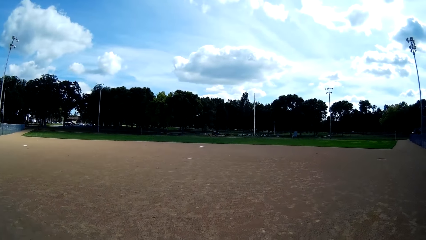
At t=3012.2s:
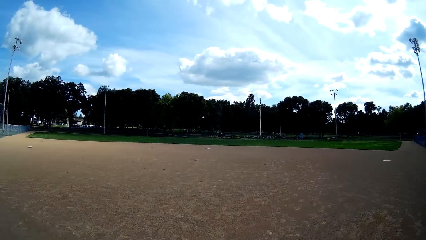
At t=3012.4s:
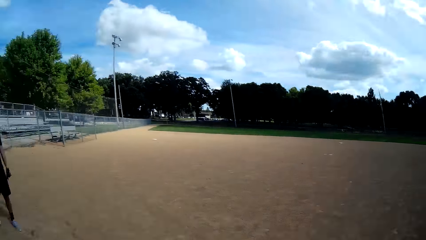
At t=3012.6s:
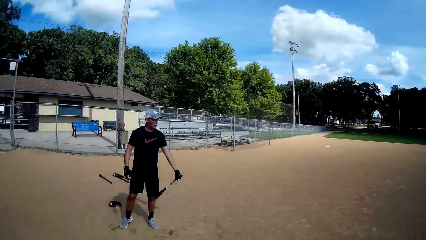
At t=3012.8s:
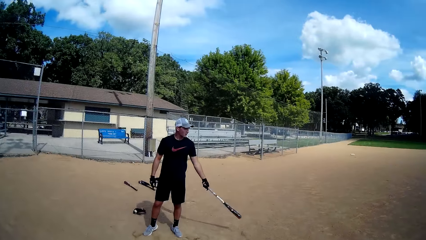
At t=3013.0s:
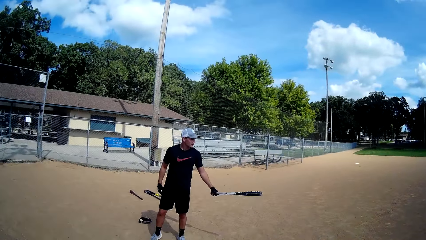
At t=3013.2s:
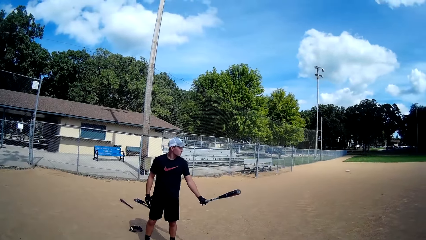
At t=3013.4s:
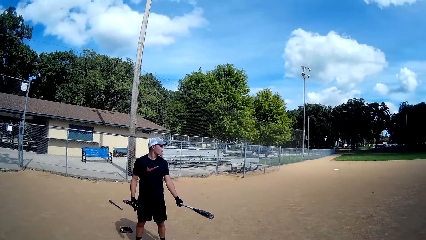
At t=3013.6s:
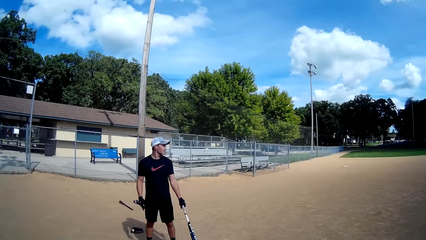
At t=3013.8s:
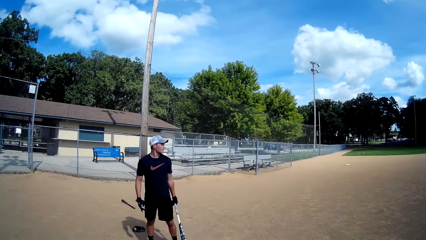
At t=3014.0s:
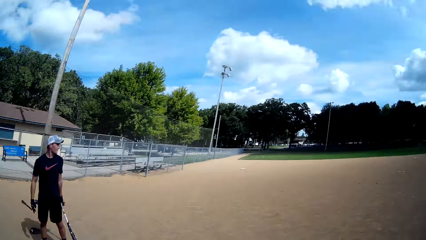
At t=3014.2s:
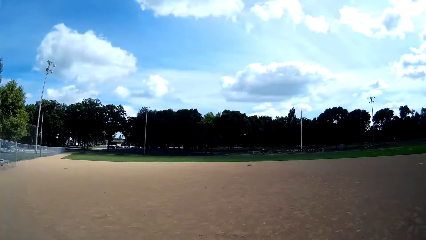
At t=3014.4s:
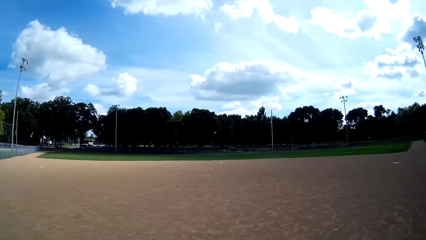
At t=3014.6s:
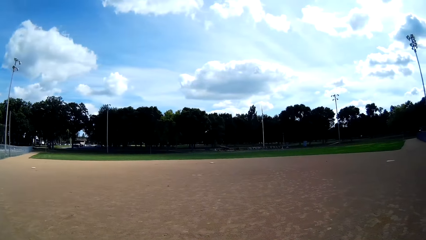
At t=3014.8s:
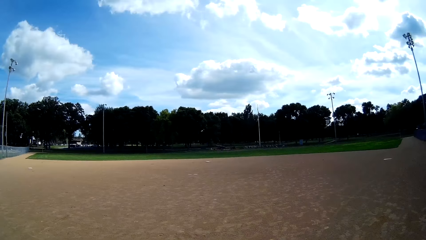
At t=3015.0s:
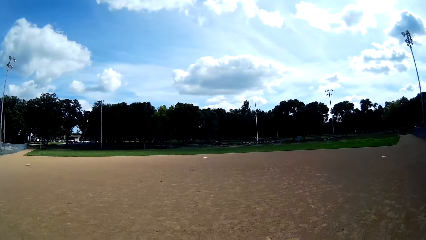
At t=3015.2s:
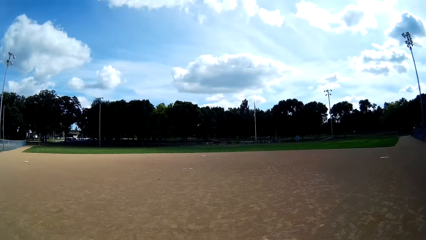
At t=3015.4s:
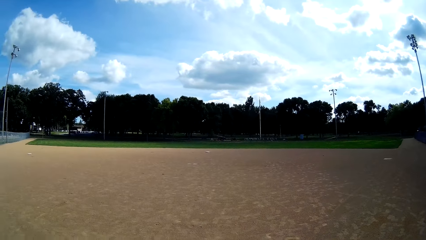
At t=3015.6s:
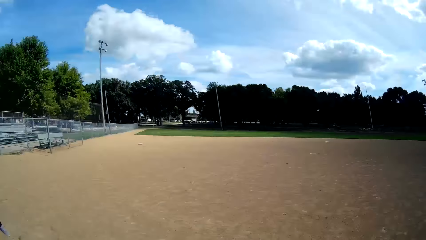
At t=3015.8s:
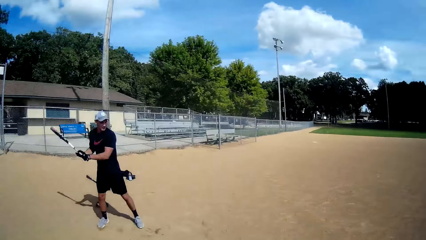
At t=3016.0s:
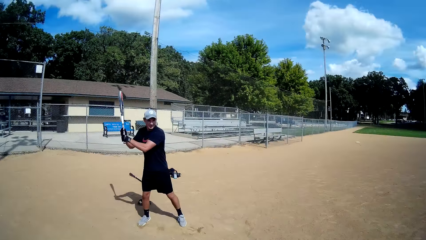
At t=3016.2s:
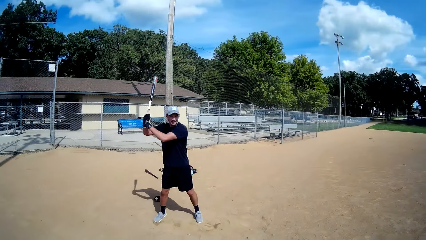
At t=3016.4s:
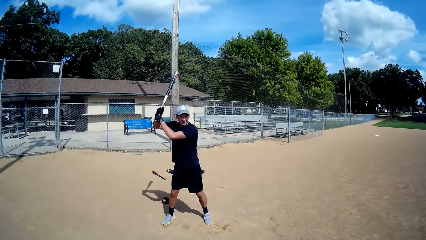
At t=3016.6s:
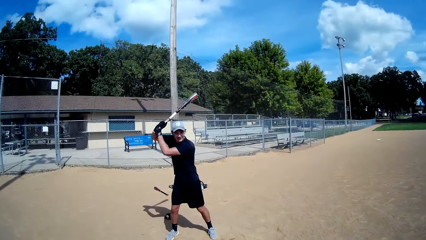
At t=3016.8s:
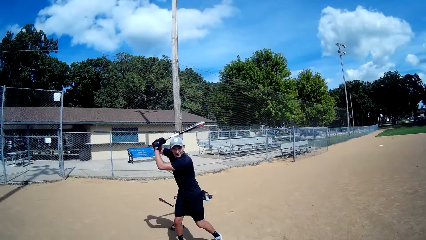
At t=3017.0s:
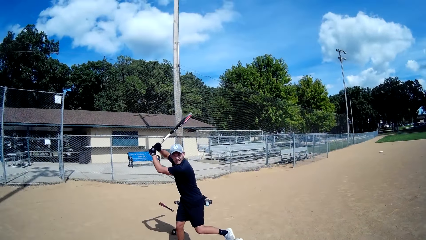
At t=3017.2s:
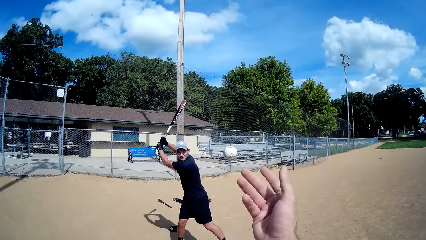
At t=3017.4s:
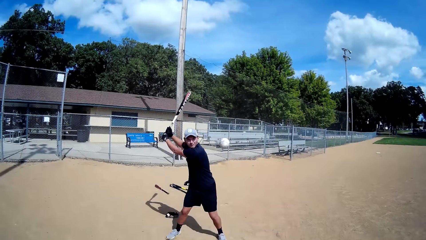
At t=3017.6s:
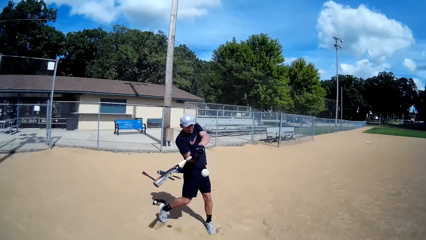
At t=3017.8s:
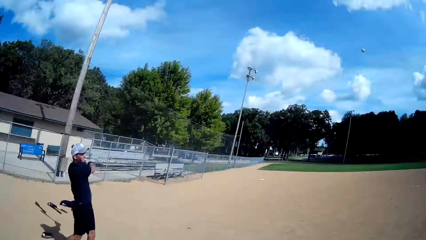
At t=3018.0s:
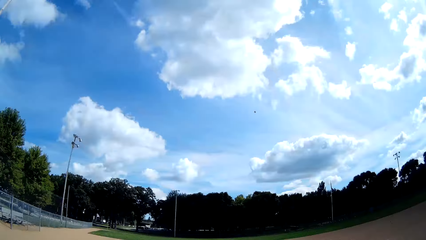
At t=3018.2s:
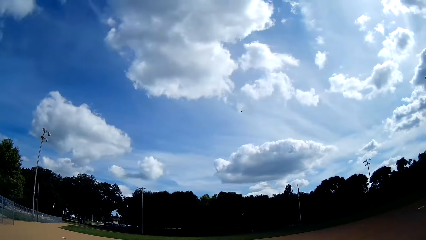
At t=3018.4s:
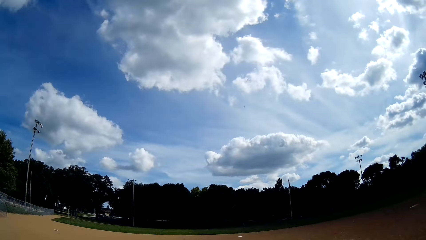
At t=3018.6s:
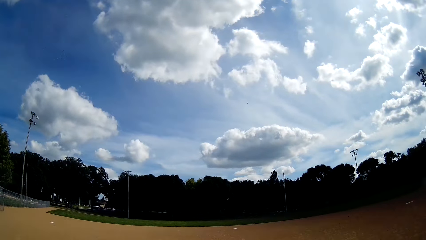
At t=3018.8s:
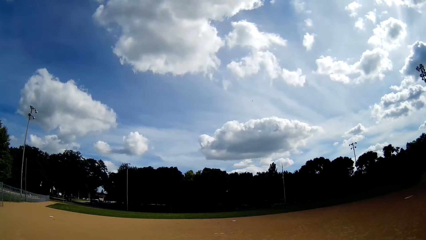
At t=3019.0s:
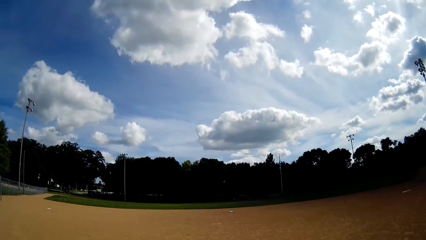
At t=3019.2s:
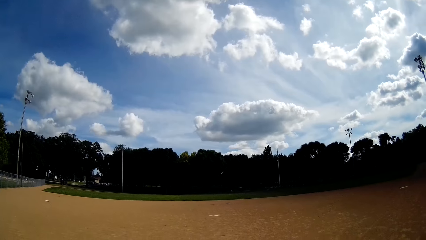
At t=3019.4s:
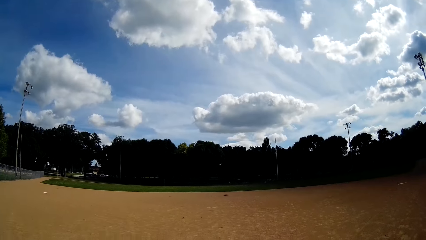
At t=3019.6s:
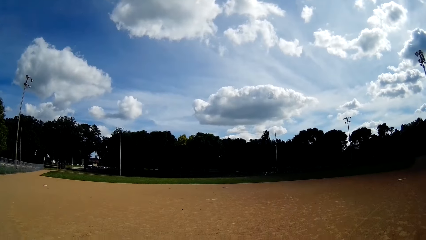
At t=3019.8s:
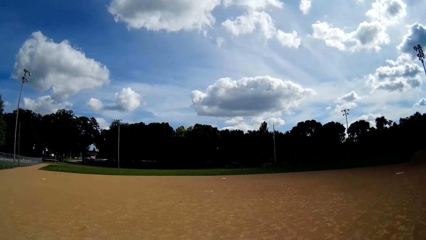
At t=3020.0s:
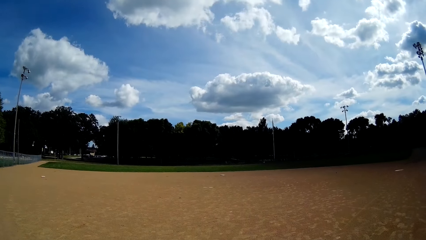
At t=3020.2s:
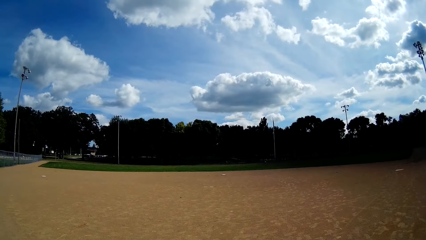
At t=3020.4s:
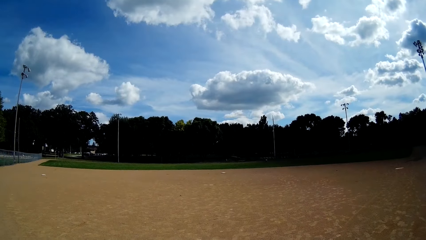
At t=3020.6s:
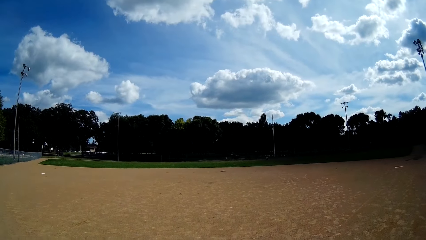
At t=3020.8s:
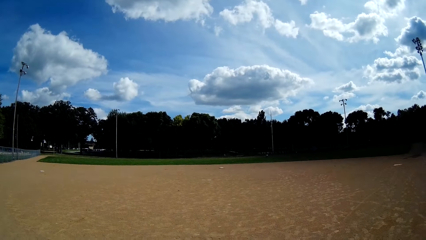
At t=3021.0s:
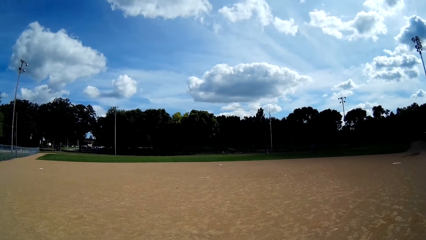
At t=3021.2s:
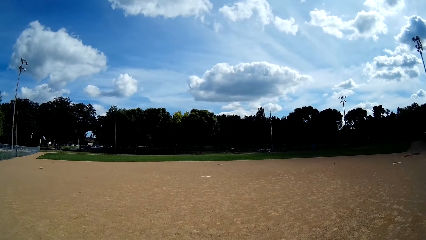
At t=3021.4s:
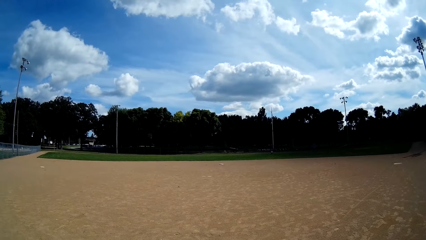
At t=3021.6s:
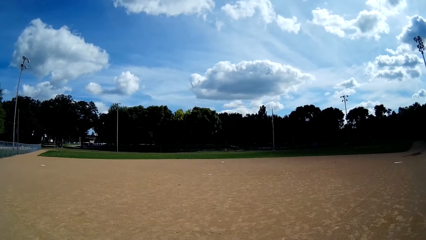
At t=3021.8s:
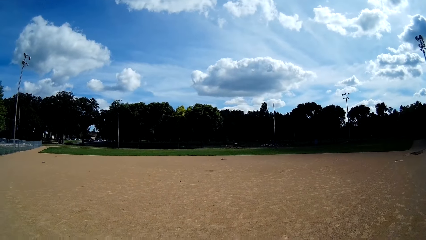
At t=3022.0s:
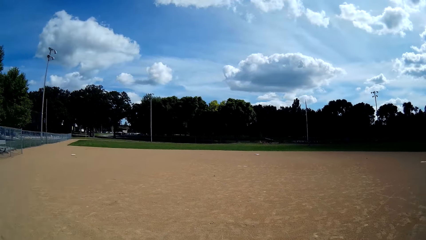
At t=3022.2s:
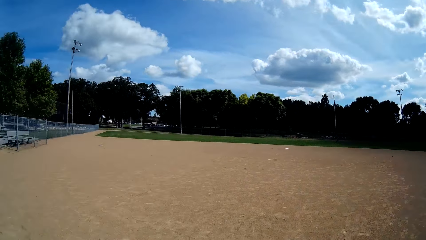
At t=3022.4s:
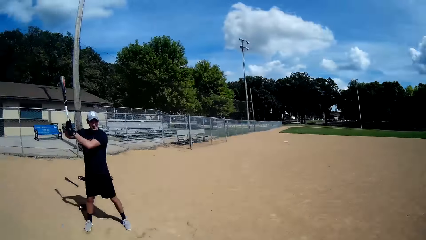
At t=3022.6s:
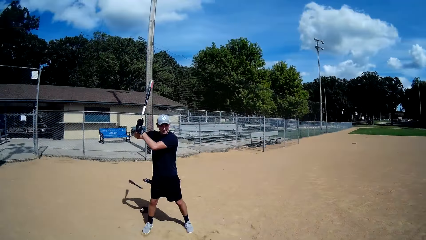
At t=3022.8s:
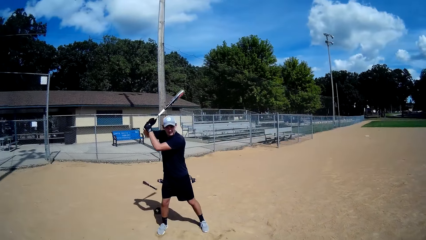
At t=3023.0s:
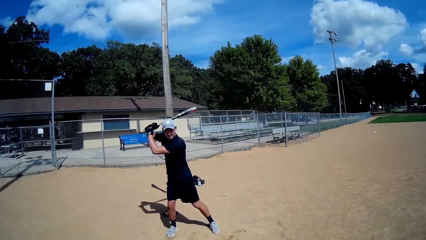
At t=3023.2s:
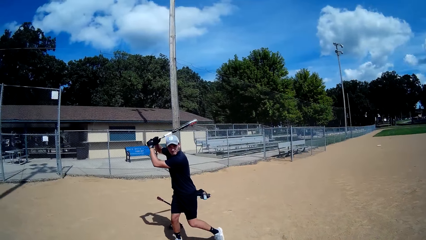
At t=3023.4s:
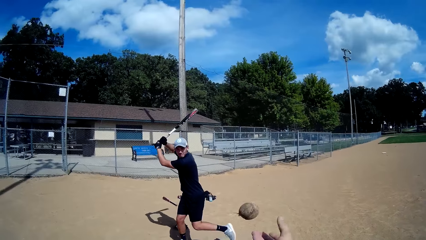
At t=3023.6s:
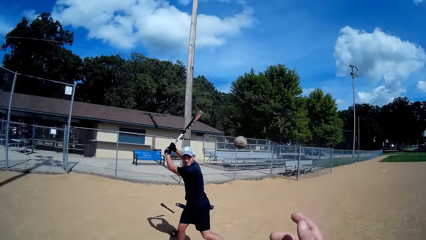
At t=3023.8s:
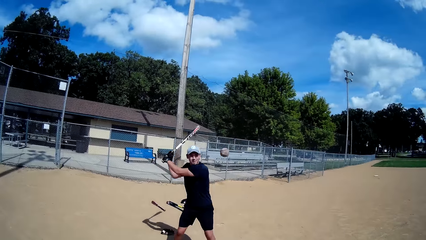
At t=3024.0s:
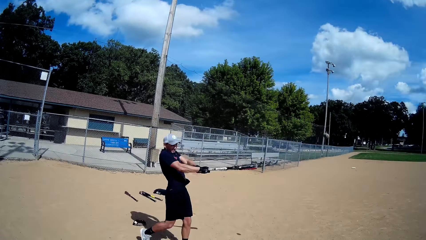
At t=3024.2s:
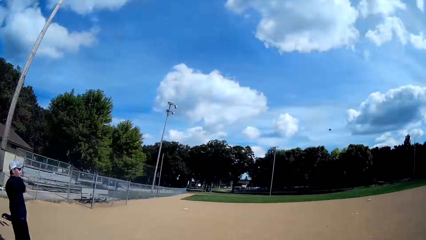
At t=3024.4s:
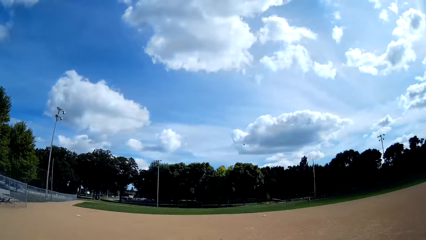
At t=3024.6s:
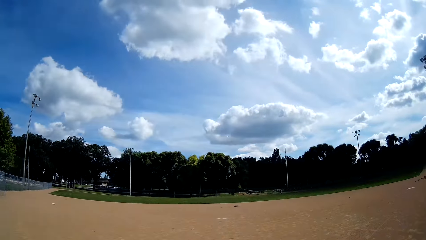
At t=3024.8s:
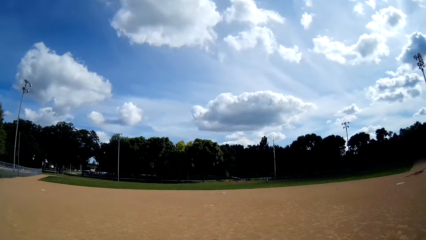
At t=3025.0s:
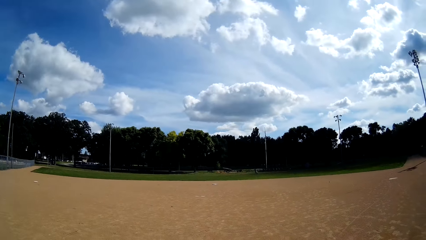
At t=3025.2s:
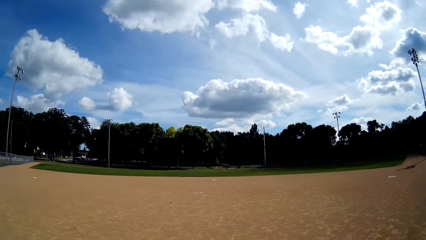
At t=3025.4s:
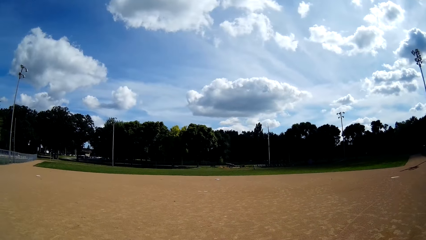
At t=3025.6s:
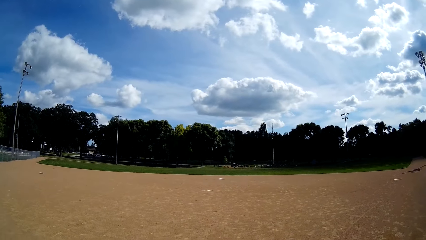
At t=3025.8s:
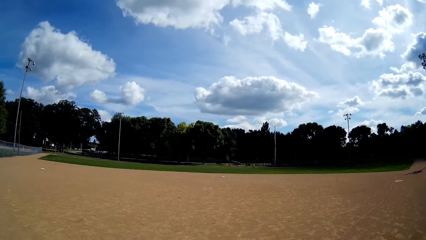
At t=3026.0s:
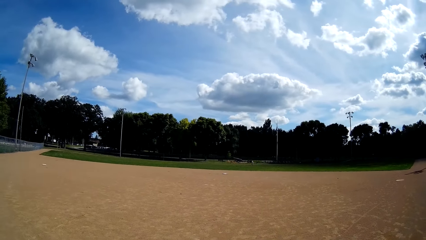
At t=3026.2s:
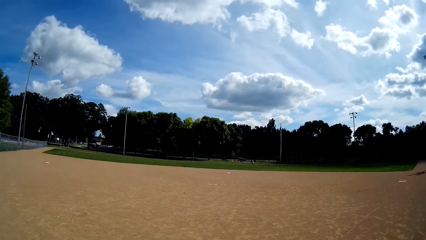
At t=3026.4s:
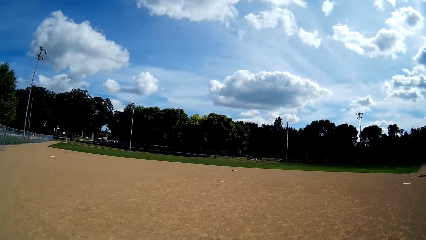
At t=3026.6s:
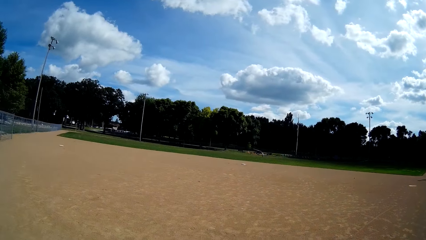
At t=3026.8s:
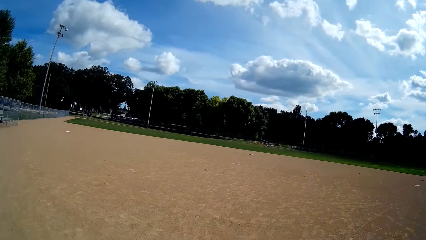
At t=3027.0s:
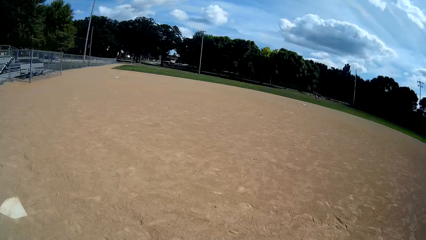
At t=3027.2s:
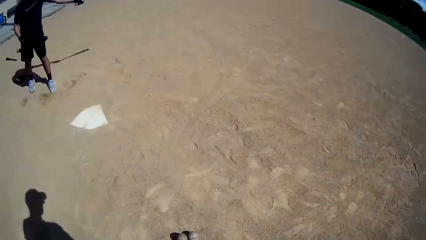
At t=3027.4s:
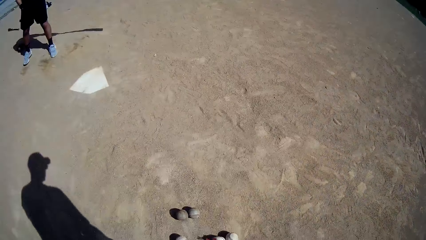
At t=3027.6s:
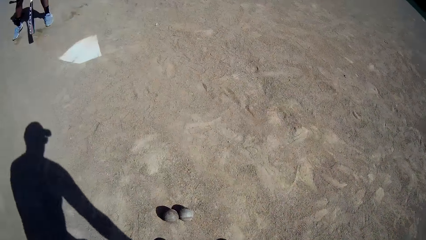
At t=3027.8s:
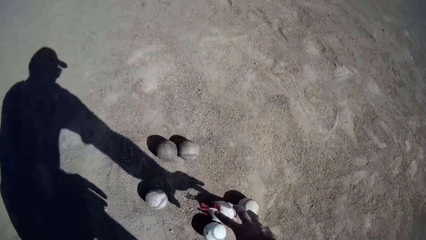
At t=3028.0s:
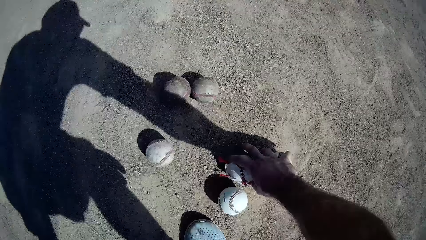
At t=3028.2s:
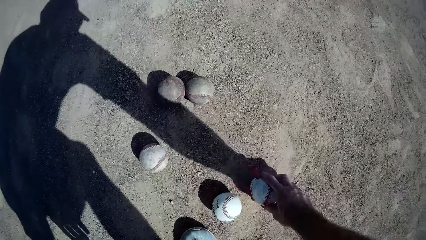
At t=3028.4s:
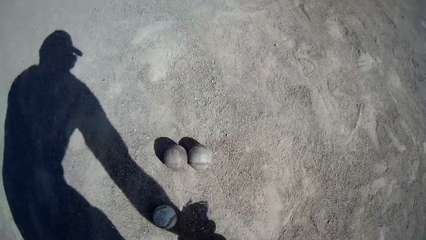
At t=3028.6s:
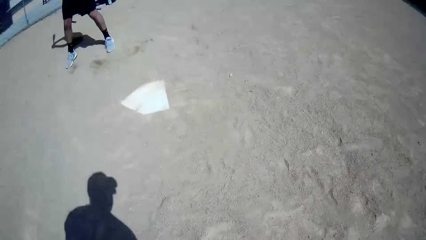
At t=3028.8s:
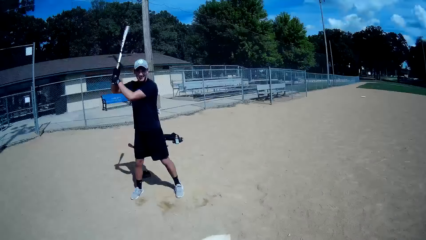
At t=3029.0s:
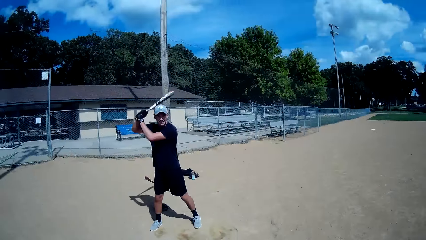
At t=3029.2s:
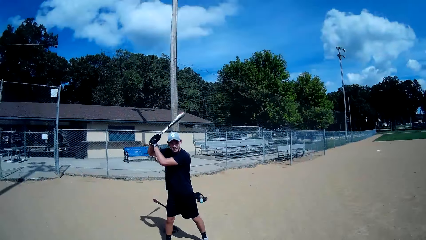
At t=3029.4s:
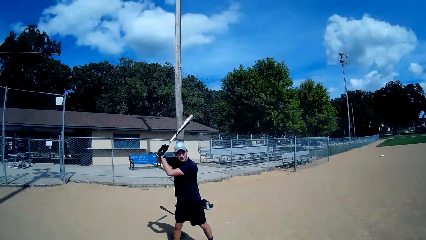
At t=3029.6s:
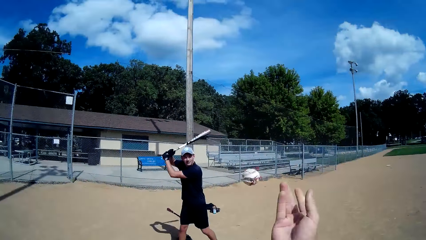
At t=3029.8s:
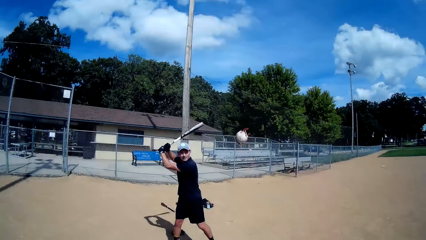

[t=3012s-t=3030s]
The camera wearer throws a baseball to the man. The man hits the baseball with the baseball bat. The camera wearer throws the baseball to the man. The man hits the baseball with the baseball bat. The camera wearer picks up the baseball from the ground.
